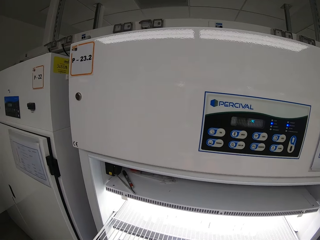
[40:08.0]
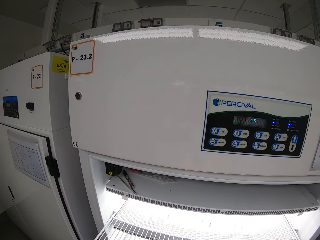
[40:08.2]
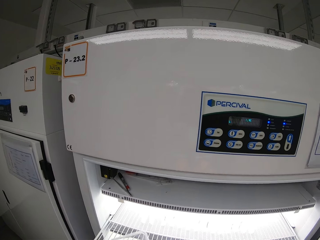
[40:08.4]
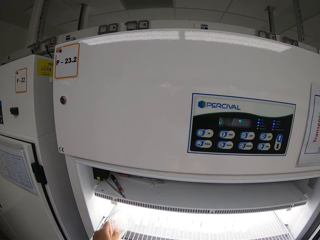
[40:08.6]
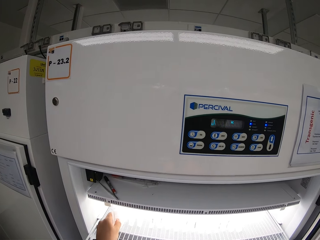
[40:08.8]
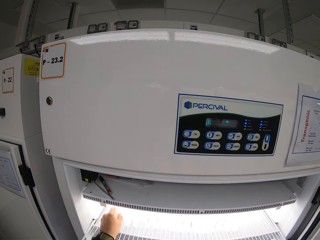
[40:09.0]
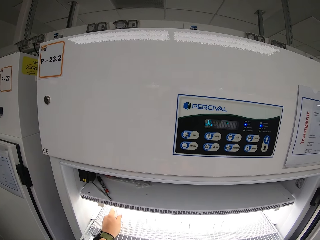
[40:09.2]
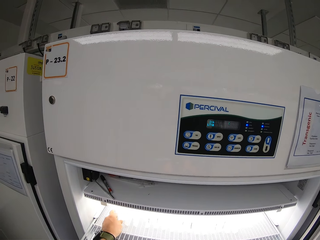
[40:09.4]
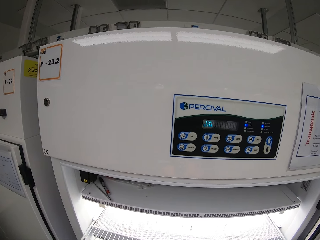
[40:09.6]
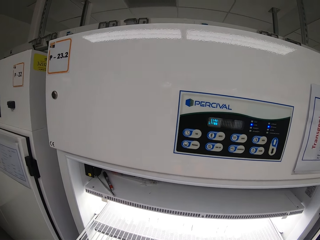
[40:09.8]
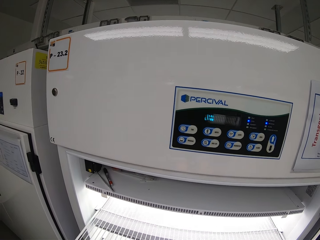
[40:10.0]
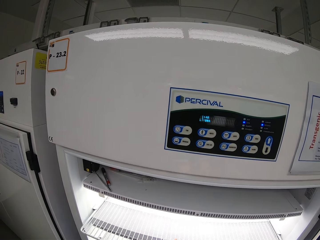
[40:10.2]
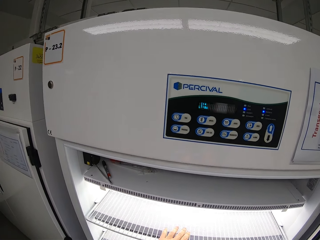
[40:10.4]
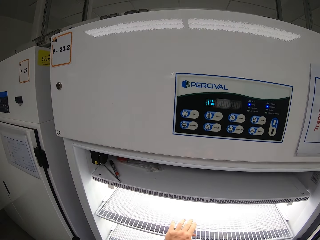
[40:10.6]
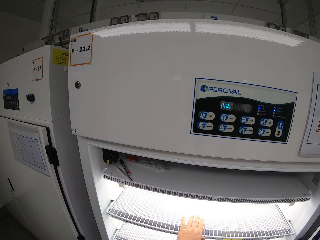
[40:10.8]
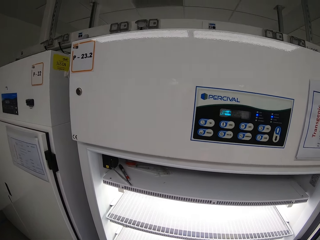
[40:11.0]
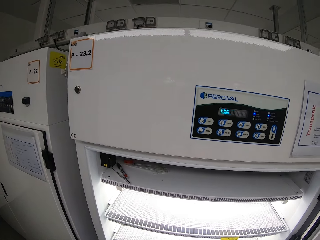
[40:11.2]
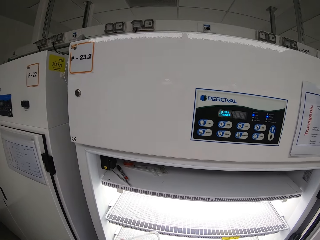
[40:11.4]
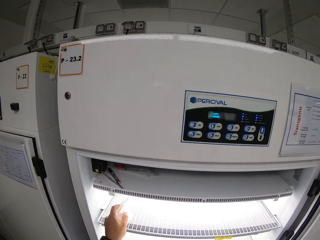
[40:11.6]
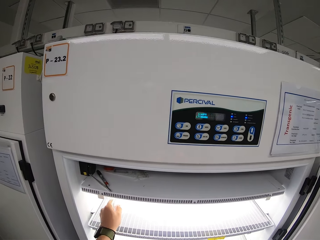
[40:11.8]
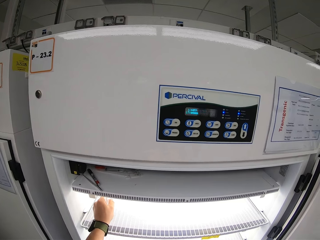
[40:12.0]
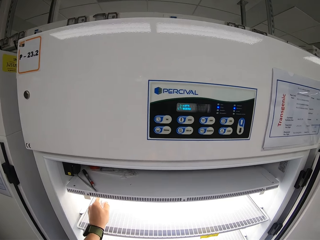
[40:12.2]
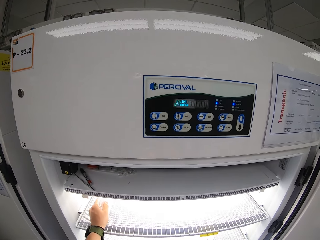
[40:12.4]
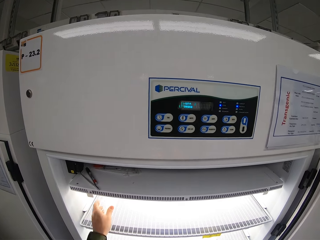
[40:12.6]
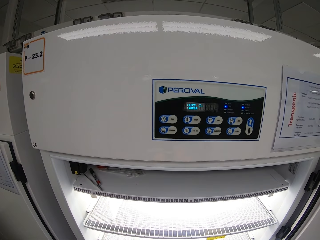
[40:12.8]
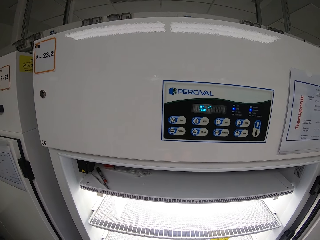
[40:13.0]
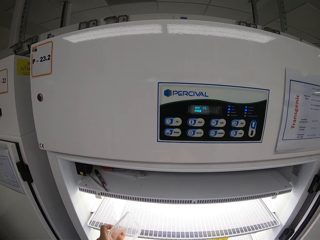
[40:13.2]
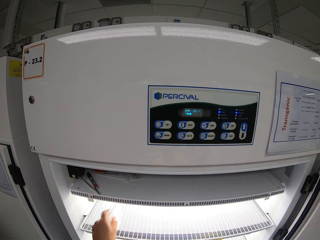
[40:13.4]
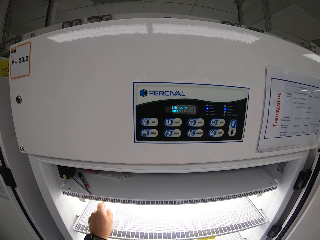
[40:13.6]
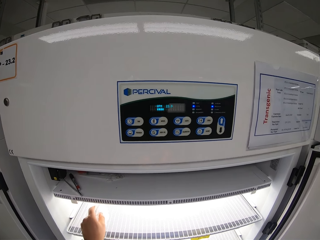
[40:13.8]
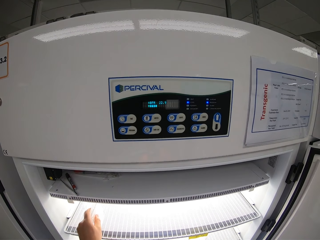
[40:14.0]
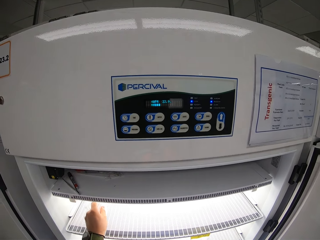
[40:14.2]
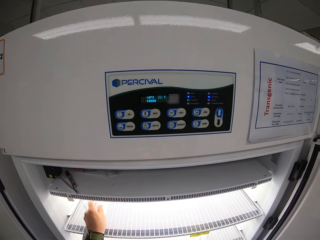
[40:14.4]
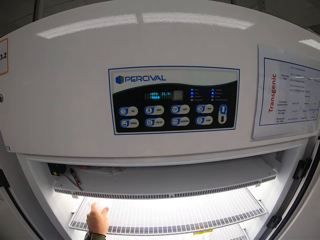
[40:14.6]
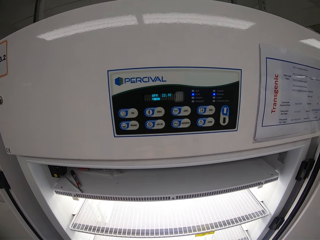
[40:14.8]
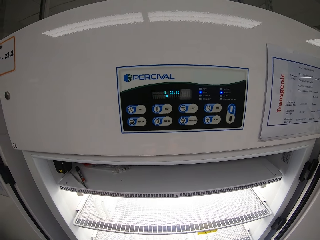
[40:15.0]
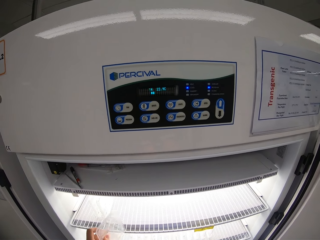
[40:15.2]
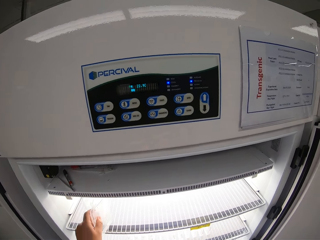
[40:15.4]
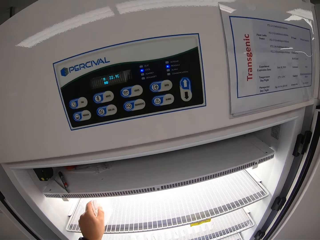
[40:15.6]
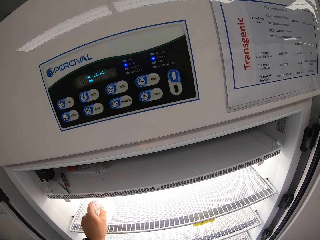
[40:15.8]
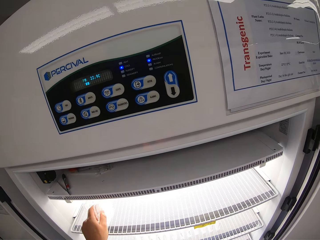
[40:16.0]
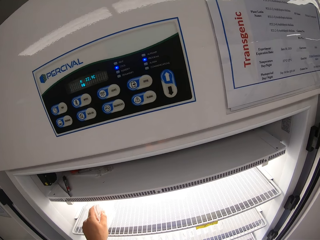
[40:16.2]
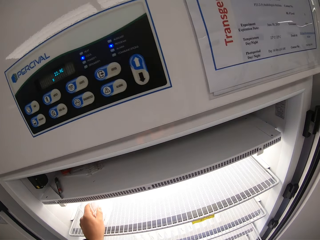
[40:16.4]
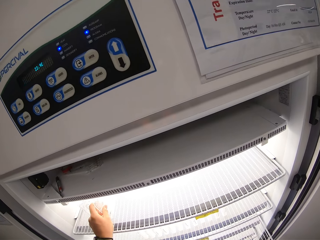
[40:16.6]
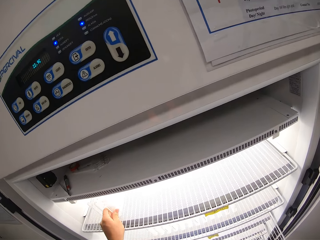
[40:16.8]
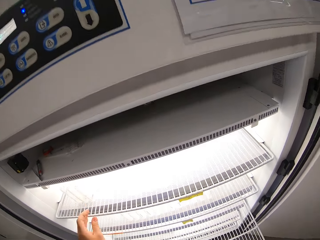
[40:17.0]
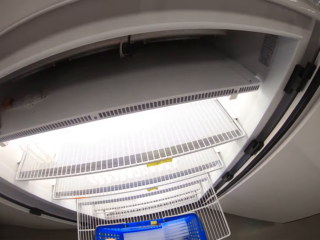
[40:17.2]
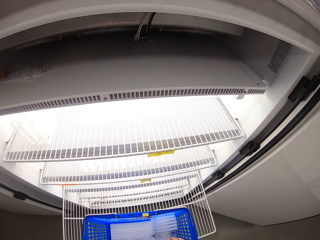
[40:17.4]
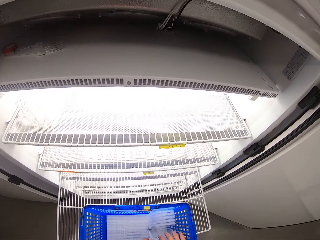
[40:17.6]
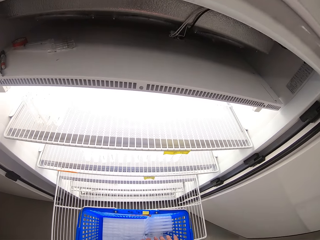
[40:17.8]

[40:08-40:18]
The camera wearer pushes in the upper layer of the scientific tissue culture chamber, with his left hand. He inserts cell culture slides in the outer layer of the upper sliding shelf of the scientific tissue culture chamber, with his left hand. He arranges something in a fridge.

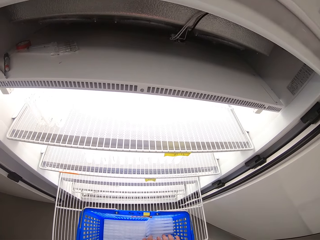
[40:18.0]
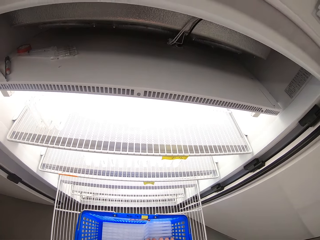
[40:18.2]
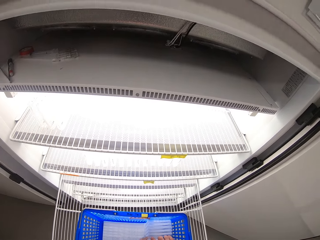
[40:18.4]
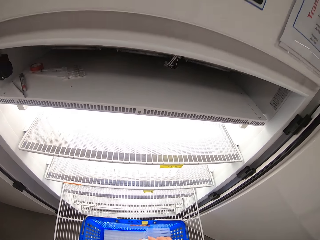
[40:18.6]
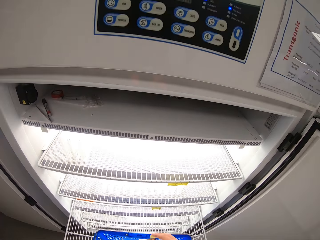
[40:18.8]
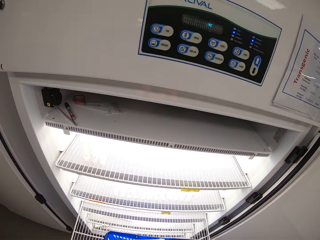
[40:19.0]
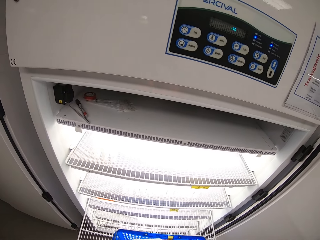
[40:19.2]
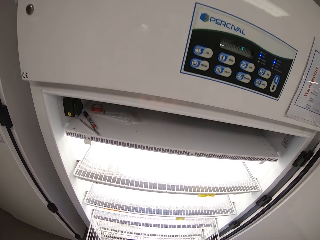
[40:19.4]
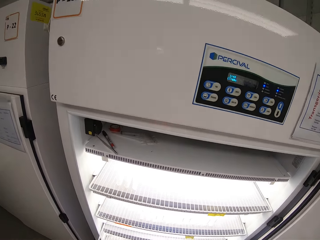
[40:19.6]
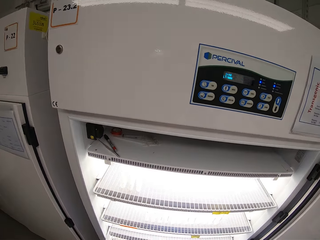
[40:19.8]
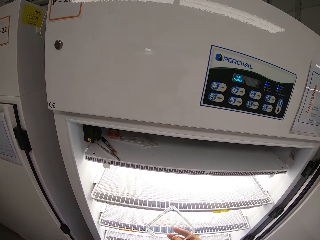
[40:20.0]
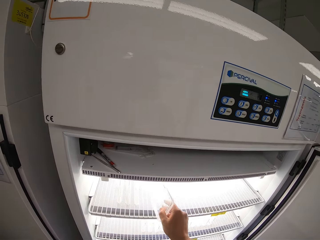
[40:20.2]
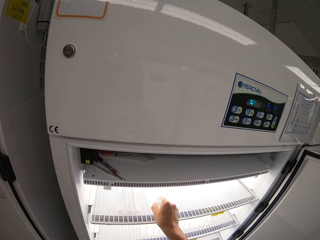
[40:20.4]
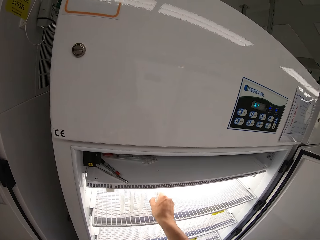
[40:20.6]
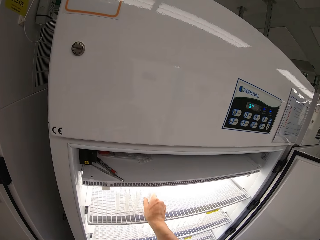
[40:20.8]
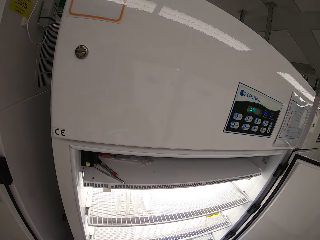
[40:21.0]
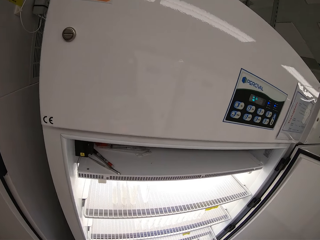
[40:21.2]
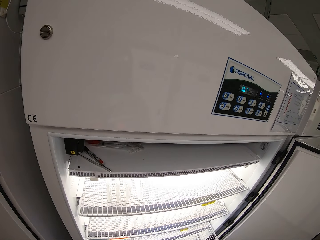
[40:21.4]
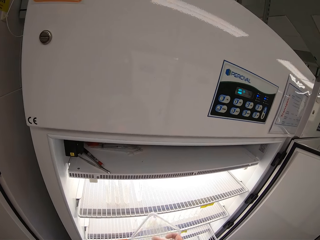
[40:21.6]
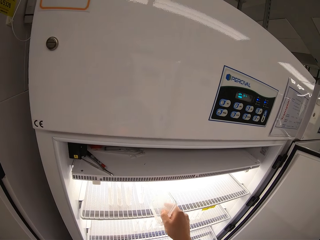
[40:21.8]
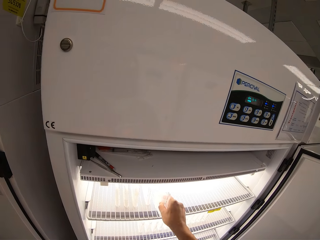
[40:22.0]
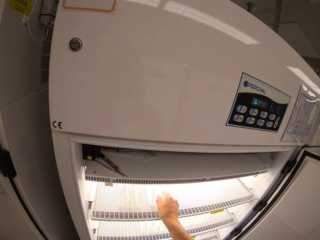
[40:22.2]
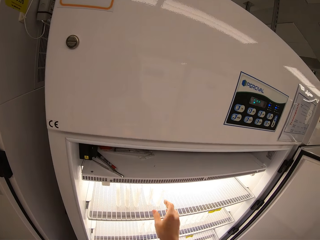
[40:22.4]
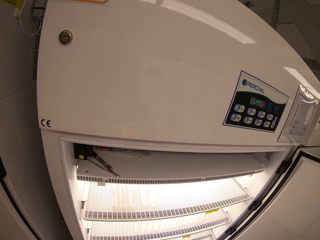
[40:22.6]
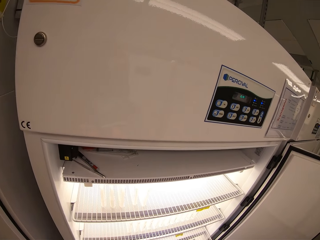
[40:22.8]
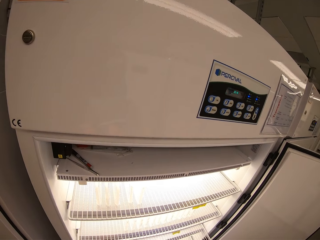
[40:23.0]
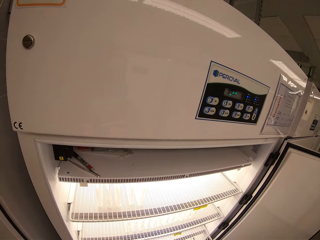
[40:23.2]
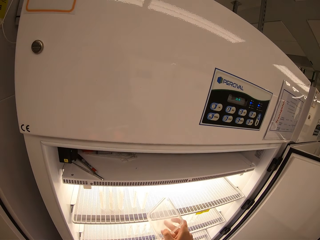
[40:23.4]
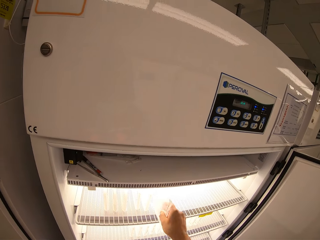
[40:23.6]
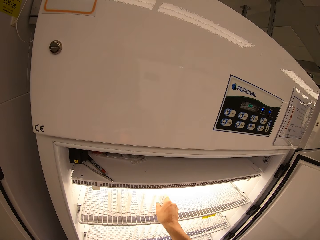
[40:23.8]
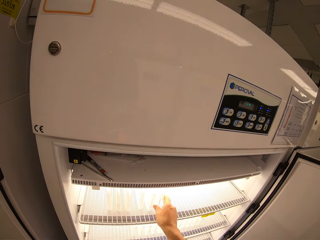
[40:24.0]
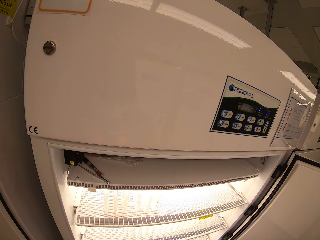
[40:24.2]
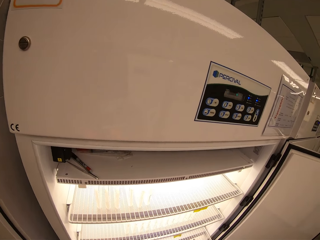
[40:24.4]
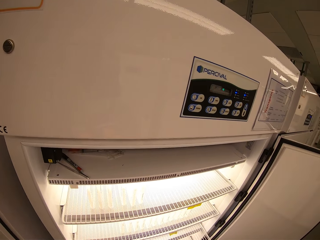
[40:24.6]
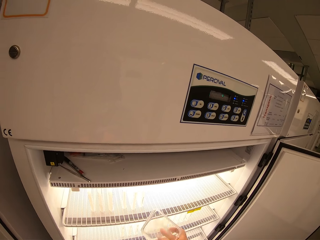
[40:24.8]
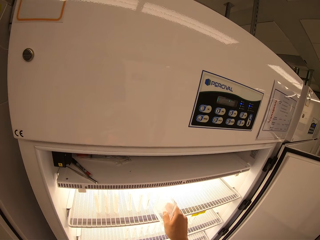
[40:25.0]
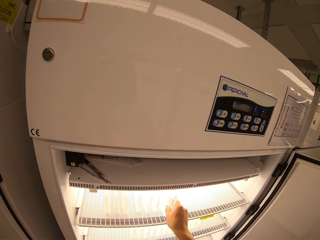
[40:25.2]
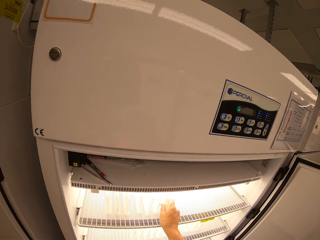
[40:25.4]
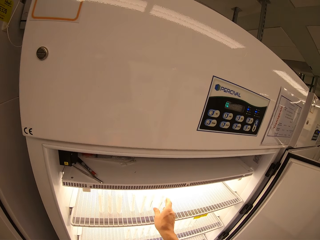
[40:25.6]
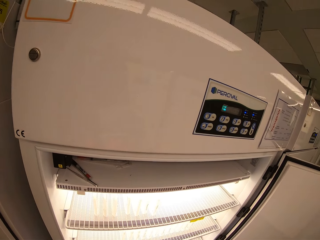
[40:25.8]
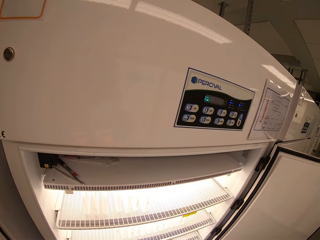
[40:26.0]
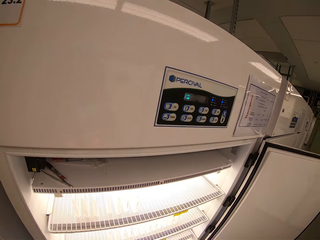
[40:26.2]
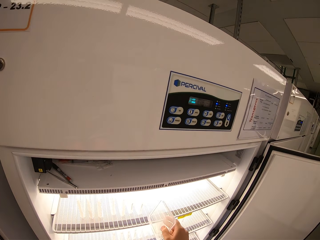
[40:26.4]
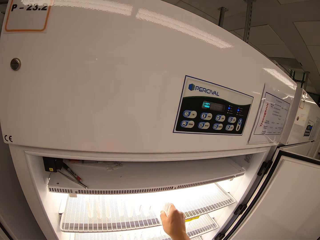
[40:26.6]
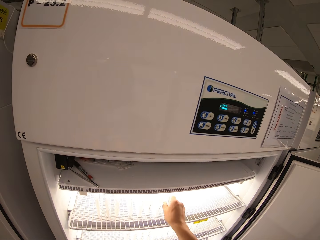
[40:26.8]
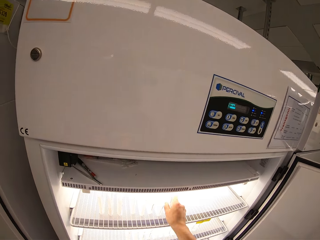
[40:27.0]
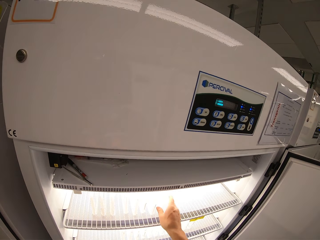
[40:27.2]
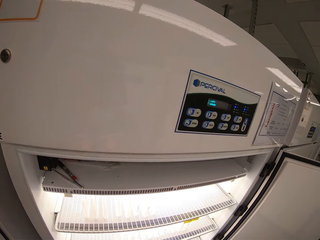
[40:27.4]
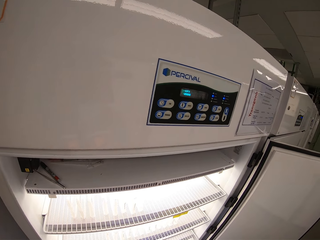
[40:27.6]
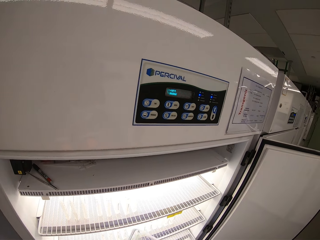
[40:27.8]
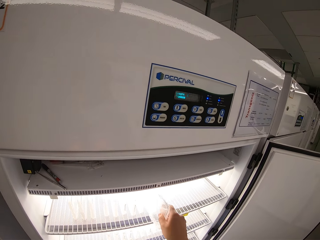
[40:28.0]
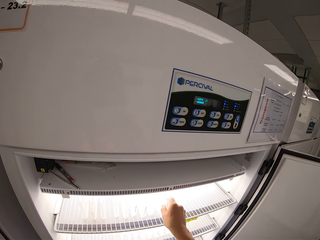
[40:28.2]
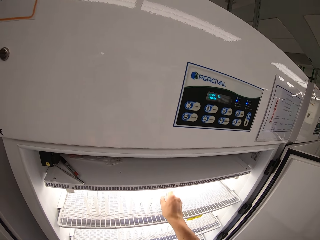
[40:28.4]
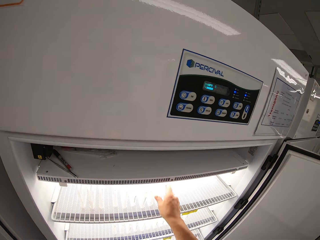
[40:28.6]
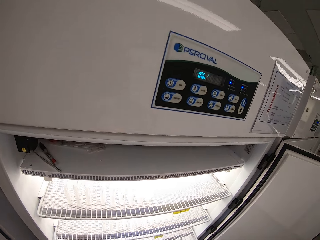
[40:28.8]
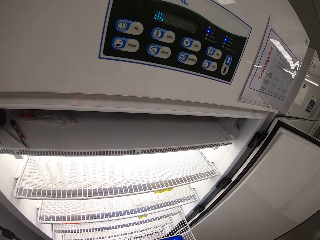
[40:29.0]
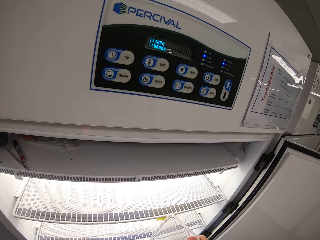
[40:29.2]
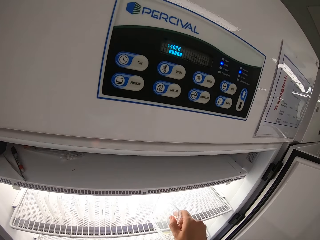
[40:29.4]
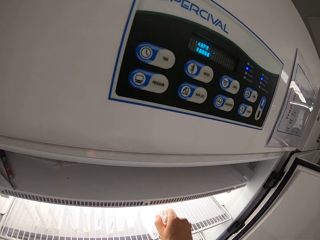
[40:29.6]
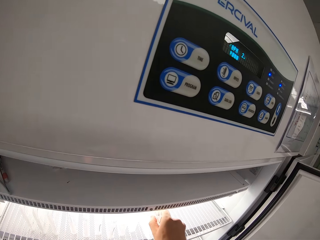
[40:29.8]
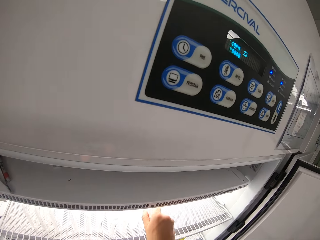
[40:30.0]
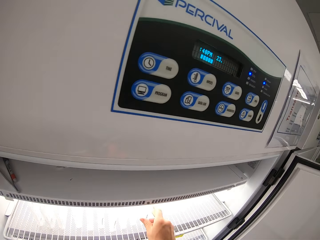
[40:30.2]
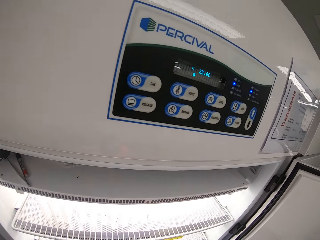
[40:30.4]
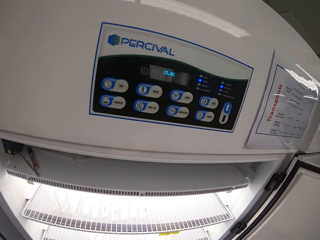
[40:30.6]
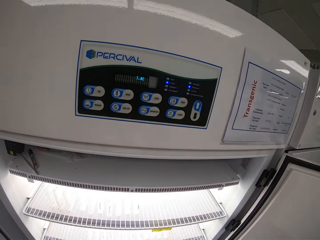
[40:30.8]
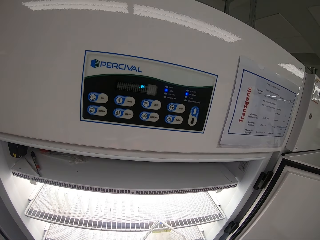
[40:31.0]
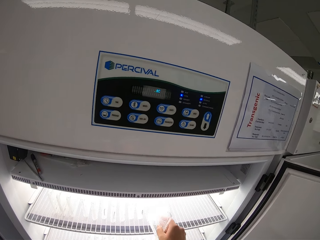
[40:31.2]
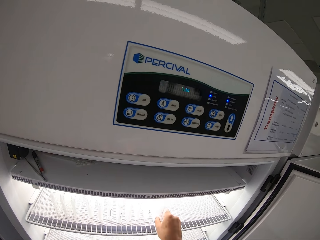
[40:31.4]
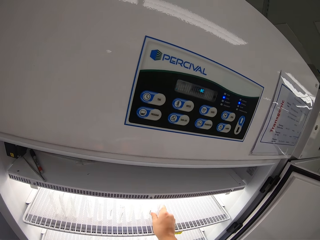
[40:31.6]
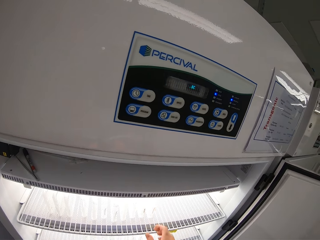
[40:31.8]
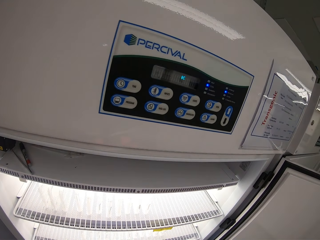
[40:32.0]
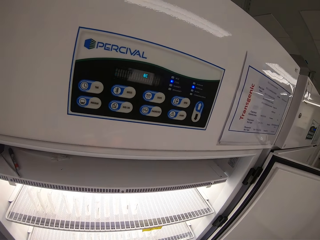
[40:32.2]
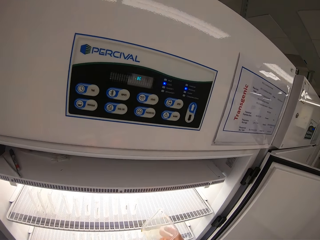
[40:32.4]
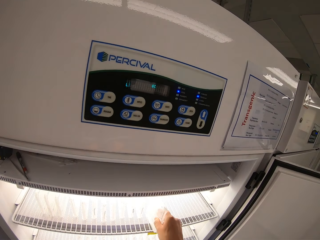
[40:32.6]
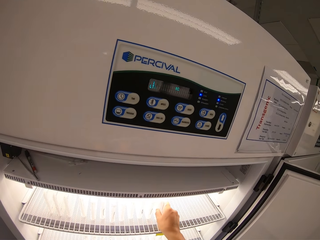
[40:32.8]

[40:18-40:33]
The camera wearer inserts cell culture slides in the outer layer of the upper sliding shelf of the scientific tissue culture chamber, with his right hand.
